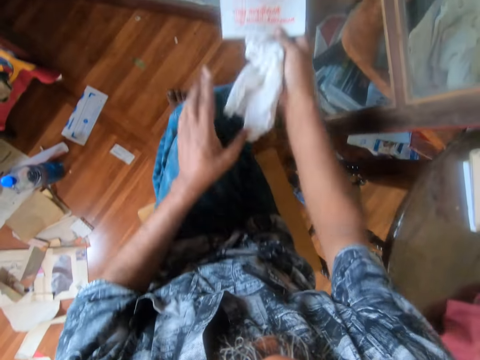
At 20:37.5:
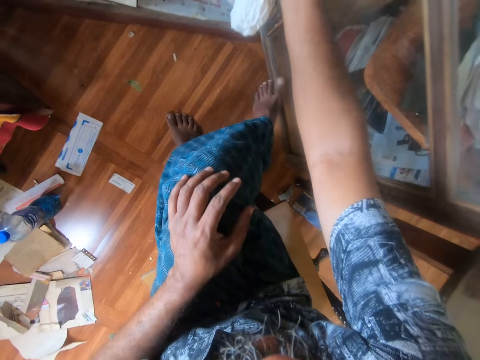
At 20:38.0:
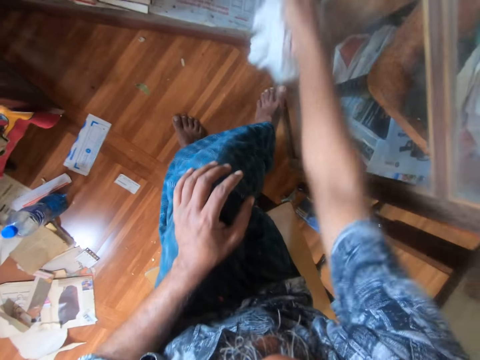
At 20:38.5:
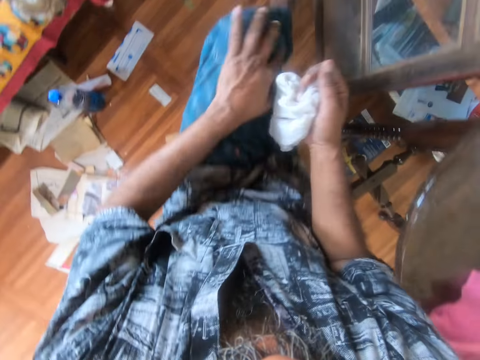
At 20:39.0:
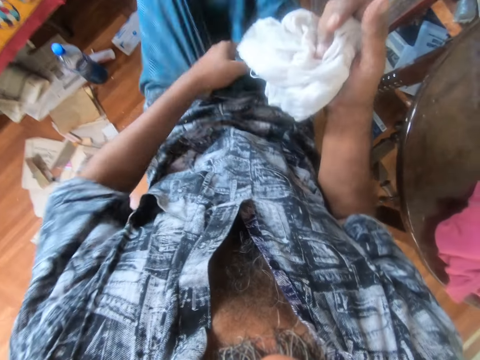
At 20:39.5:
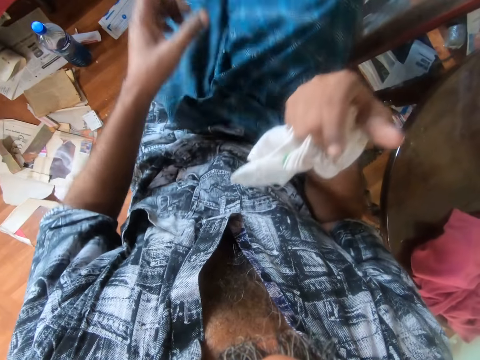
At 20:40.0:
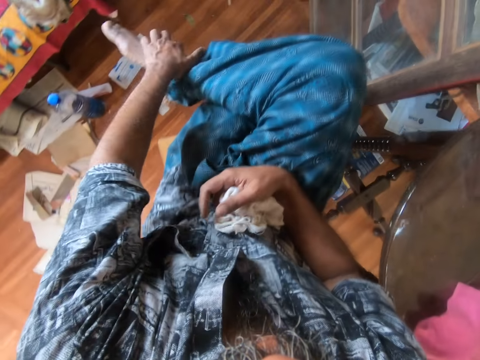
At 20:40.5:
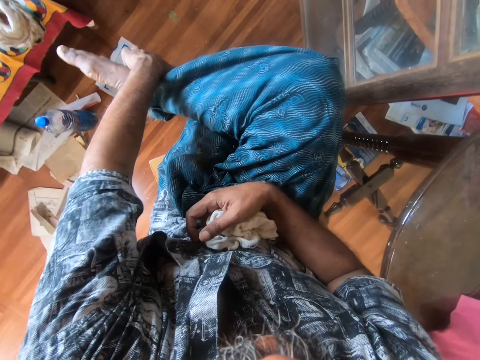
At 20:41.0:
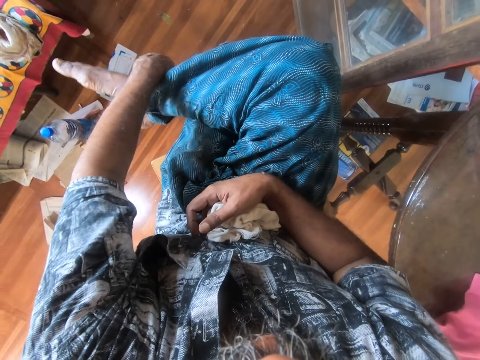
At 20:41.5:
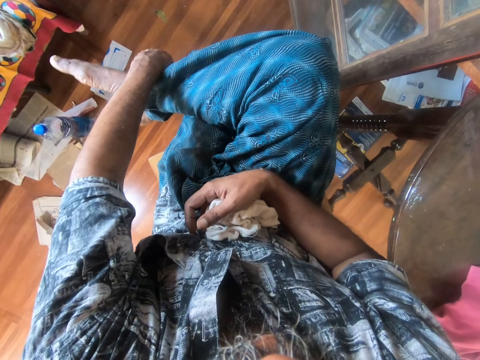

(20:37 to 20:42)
The camera wearer takes a book to her right hand. She places the book on a bookshelf. She holds the cloth with the left hand. She pulls up her skirt. She puts one foot on the other. She lifts her leg. She holds the right leg with the left hand. She rubs the hand against the leg.

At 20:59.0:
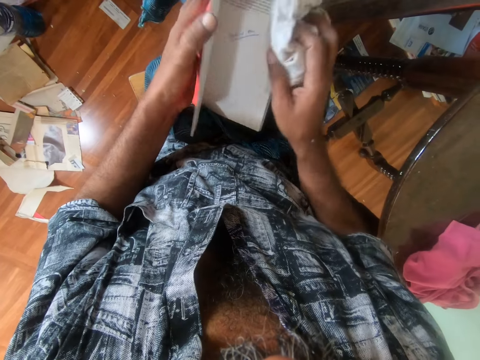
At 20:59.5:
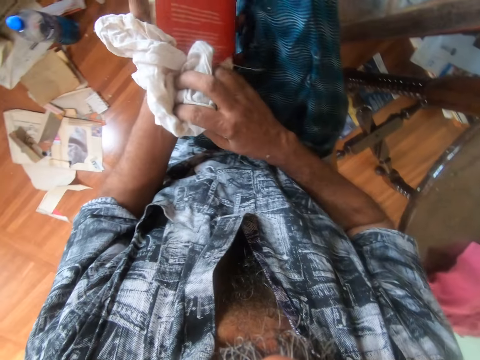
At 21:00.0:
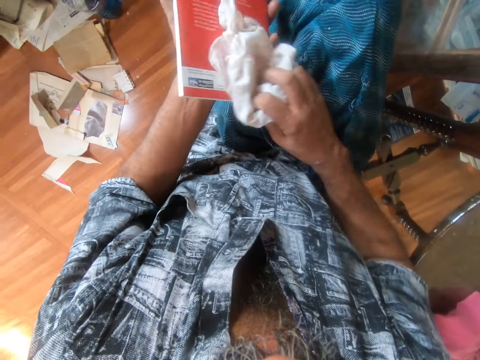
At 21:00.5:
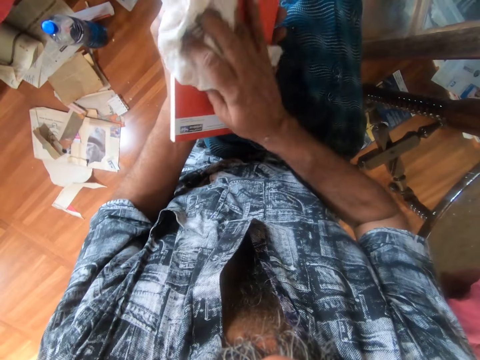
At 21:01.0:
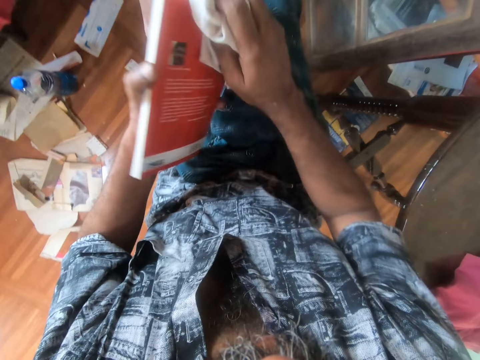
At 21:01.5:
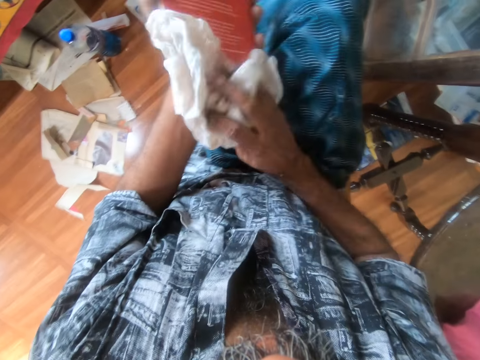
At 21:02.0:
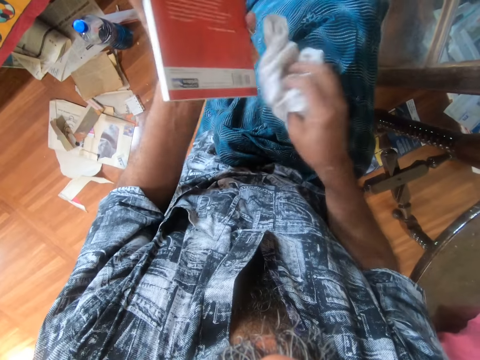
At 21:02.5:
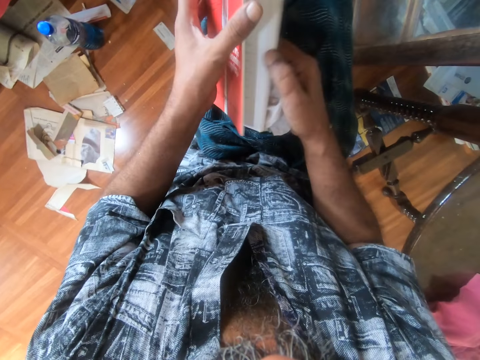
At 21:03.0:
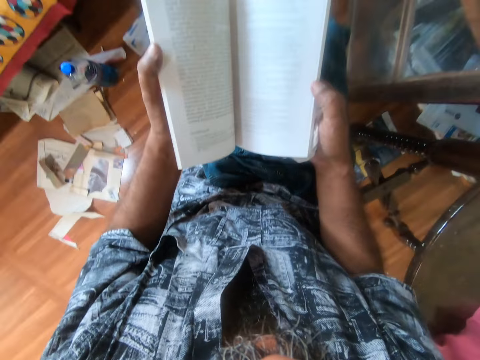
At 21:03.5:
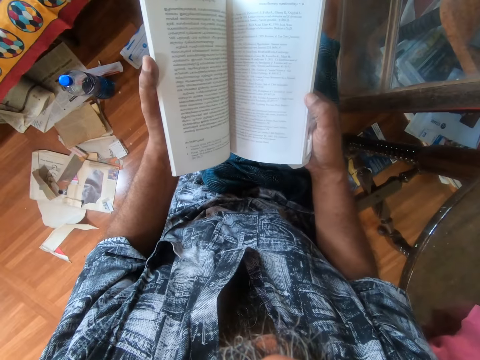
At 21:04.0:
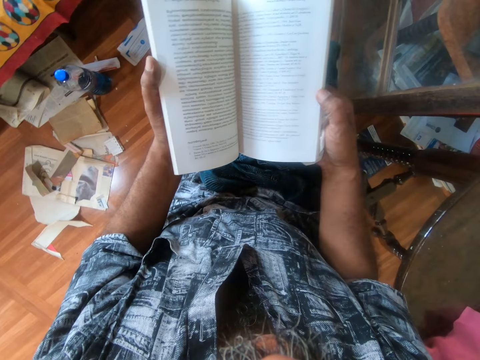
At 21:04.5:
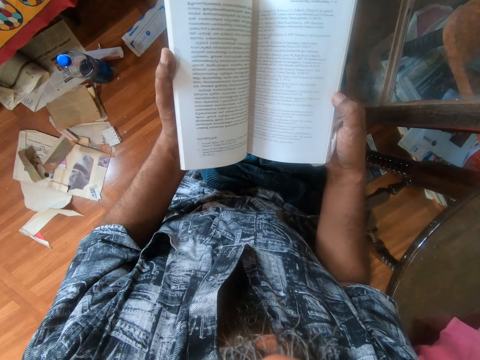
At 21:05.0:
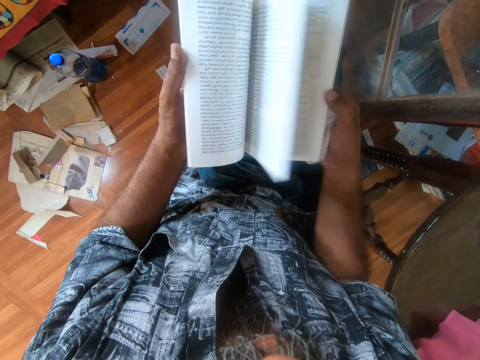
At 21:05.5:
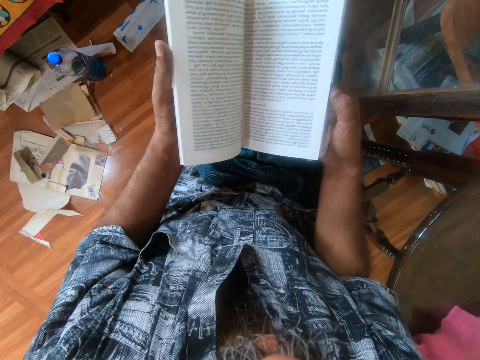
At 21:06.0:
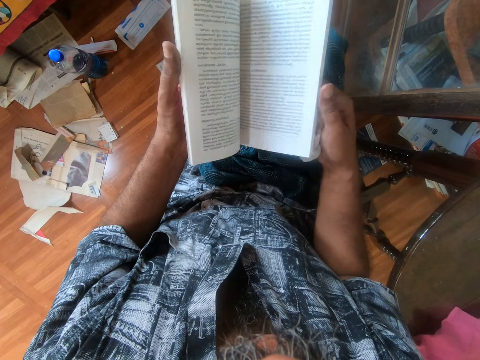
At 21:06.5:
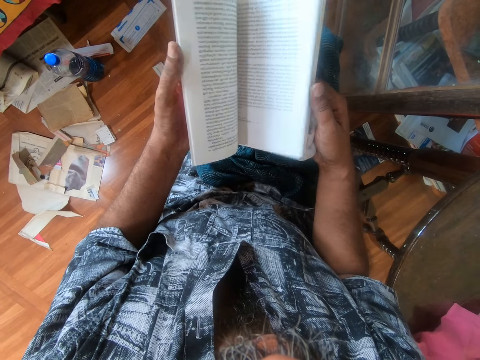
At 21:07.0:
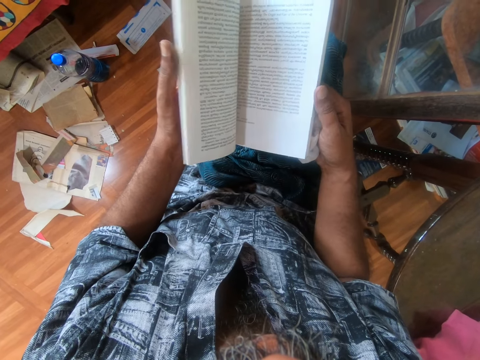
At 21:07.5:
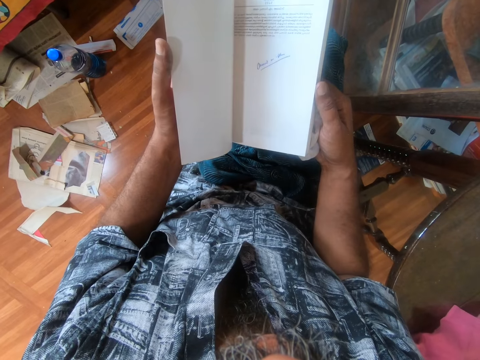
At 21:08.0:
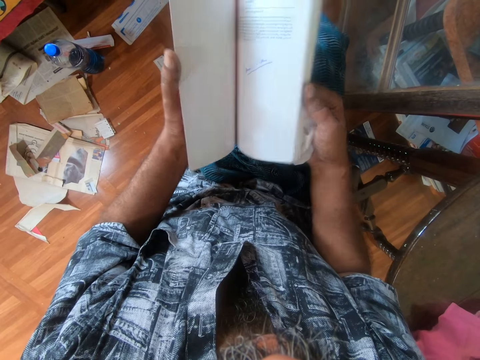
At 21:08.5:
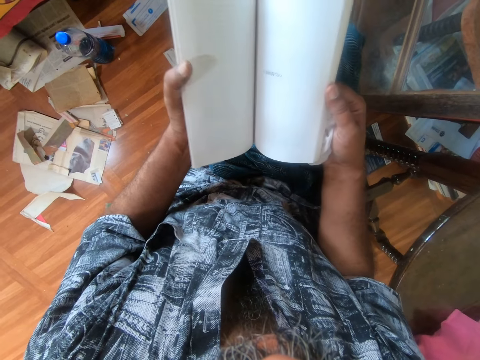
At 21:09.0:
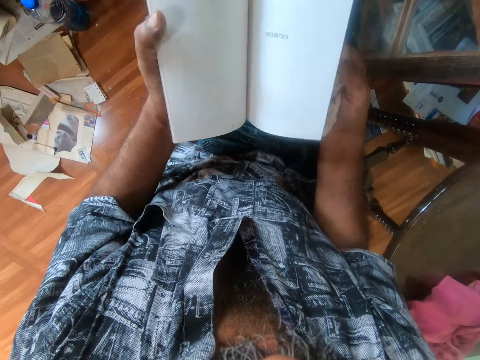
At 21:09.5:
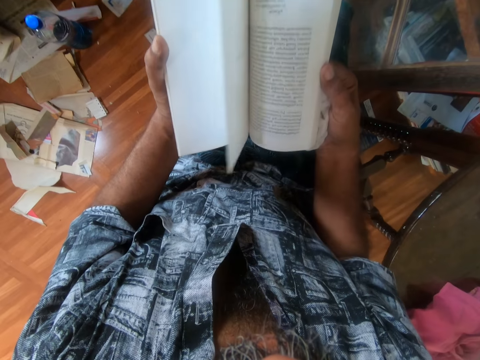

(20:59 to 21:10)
The camera wearer shuts a book. They wipe the cover of the book with a rag. They open the book. They stare at the book. They open another page of the book.

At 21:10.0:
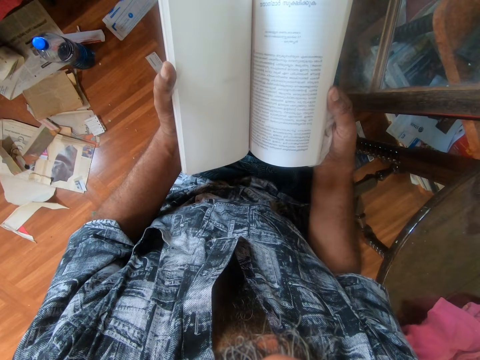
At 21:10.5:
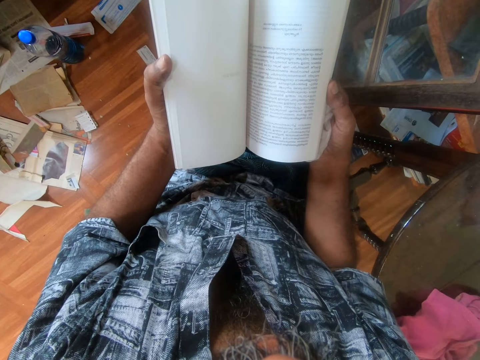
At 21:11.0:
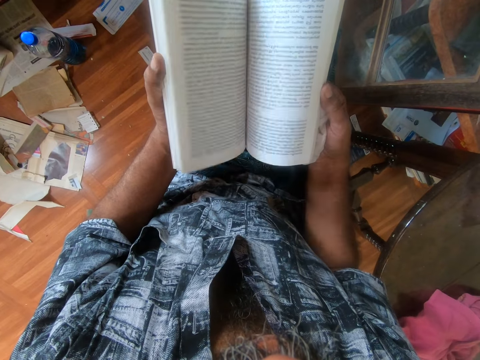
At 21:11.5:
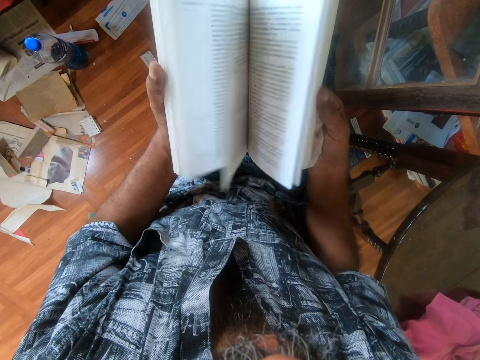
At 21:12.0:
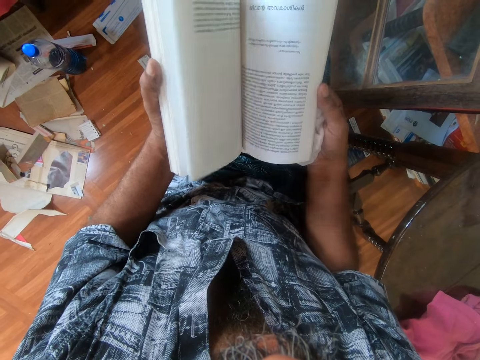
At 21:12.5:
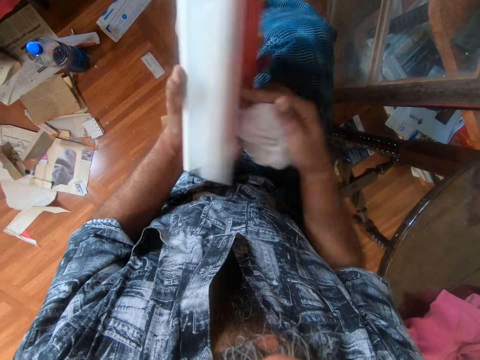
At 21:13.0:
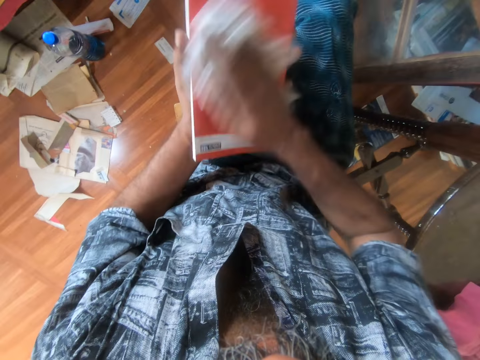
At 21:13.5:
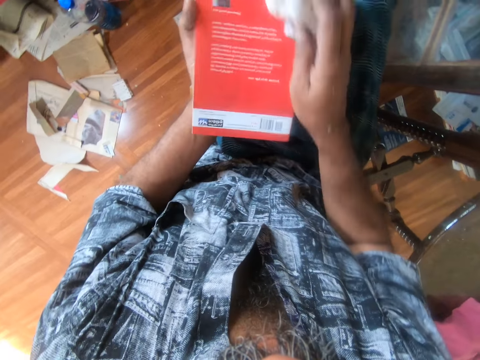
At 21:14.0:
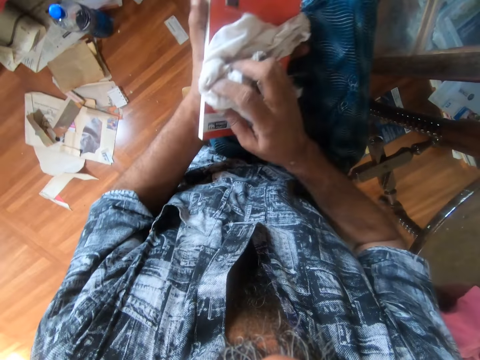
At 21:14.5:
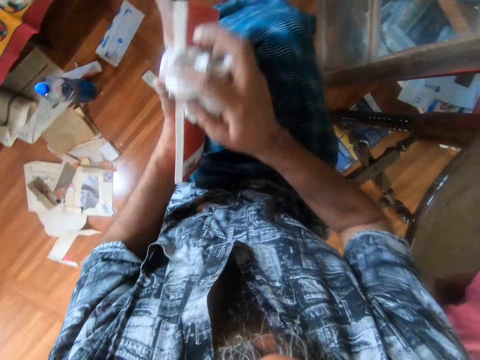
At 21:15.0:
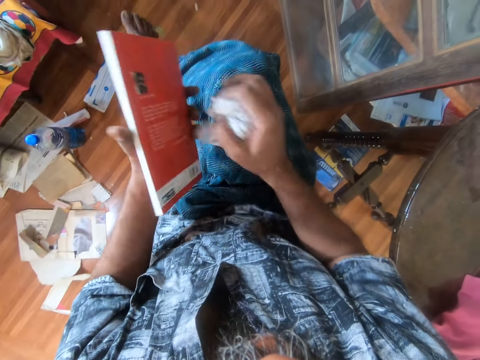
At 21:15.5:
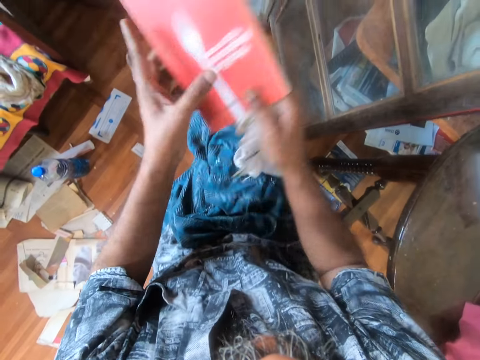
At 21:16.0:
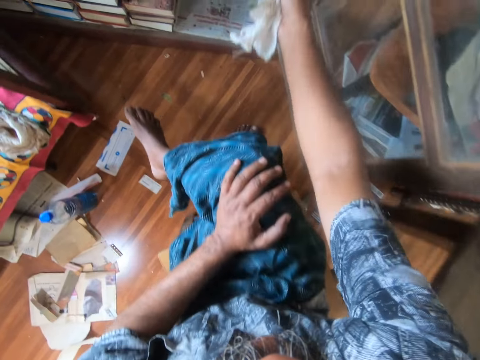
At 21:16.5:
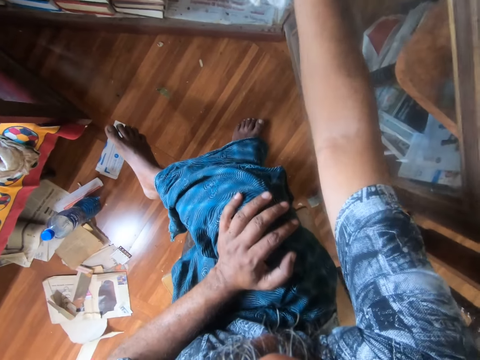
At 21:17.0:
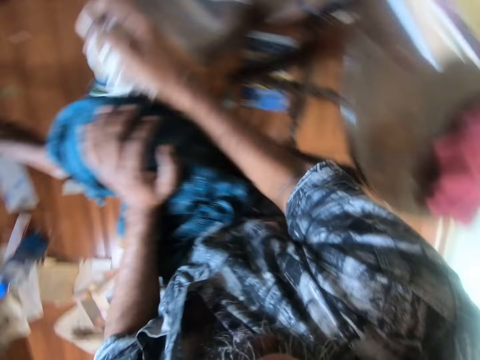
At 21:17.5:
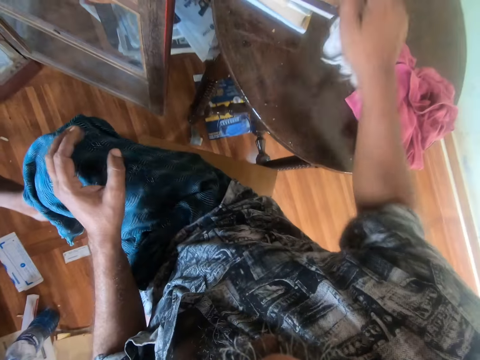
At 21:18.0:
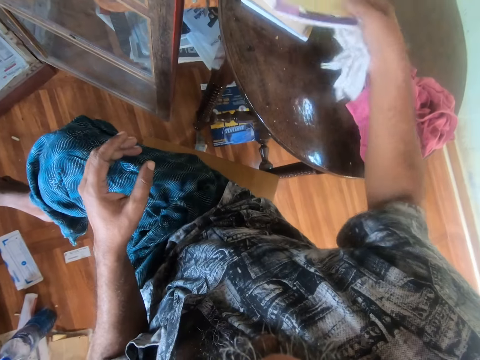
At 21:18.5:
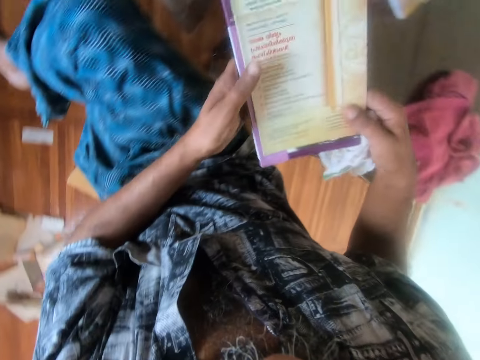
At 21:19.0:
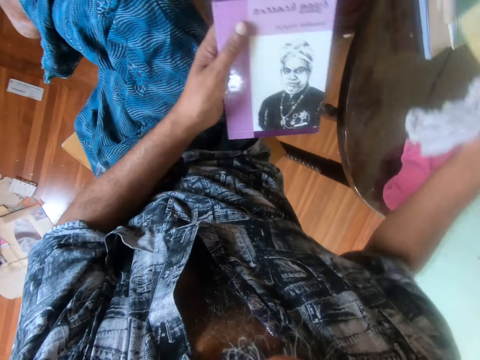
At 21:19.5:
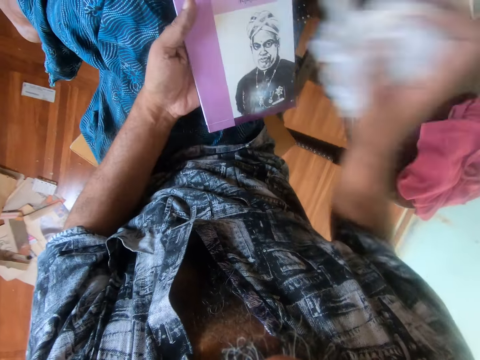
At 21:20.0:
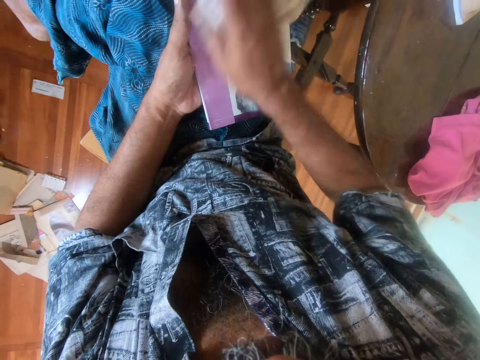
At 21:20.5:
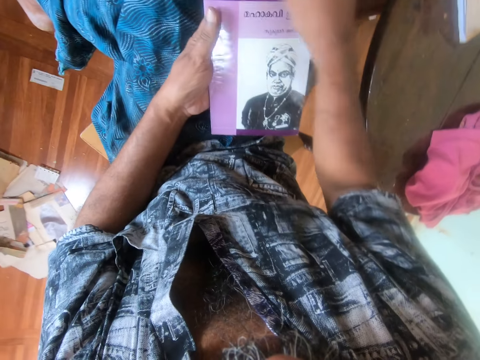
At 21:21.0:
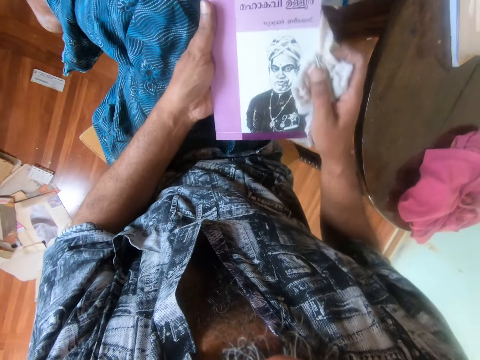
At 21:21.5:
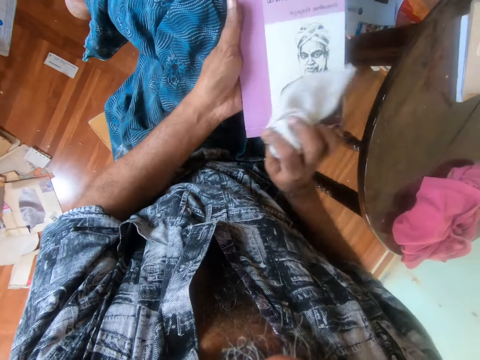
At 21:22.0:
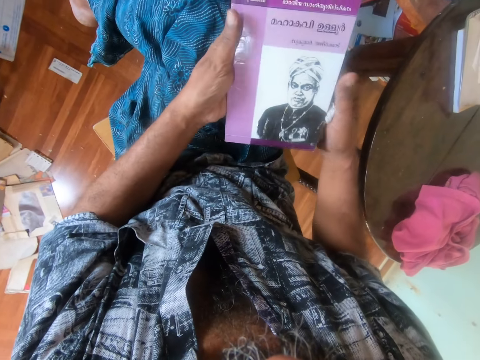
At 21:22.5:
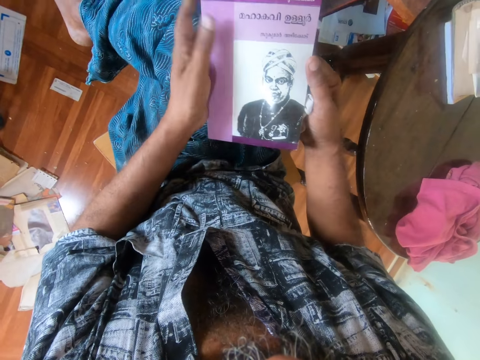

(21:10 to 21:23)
The camera wearer shuts a book. She wipes the cover of the book with a rag. She takes the book to her right hand. She places the book on a bookshelf. She turns her head in a room. She picks a book from a table. She puts the book to her left hand. She holds the book with the left hand. She takes the book from her left hand. She places the book on the table. She wipes the back of the book with the rag.
